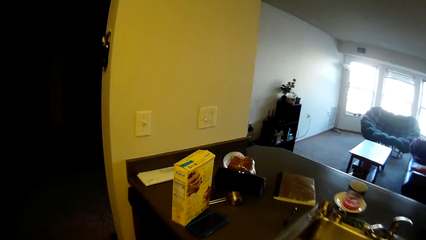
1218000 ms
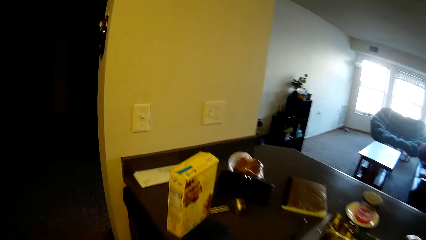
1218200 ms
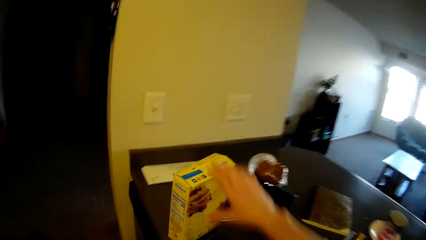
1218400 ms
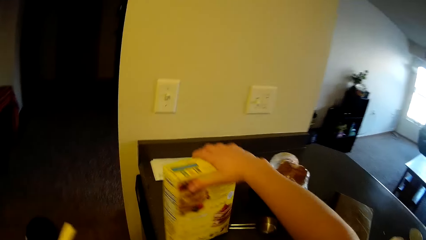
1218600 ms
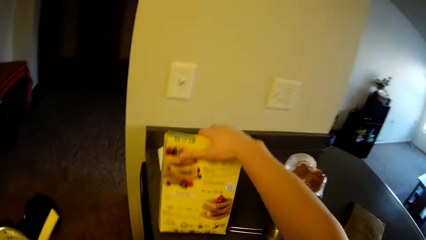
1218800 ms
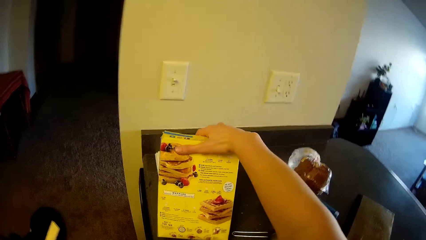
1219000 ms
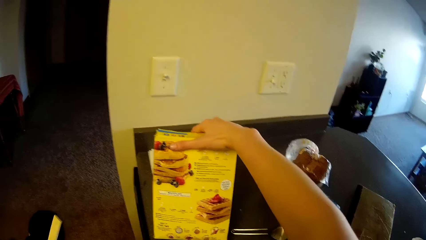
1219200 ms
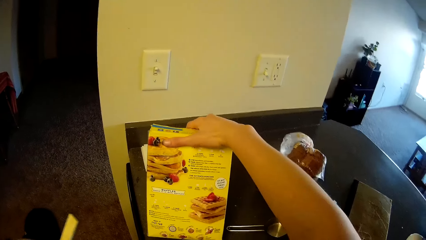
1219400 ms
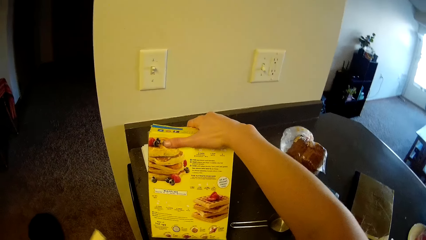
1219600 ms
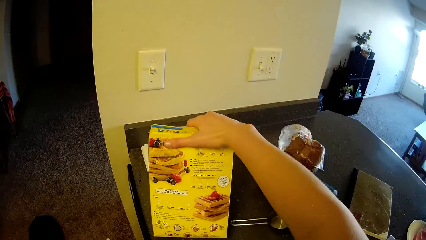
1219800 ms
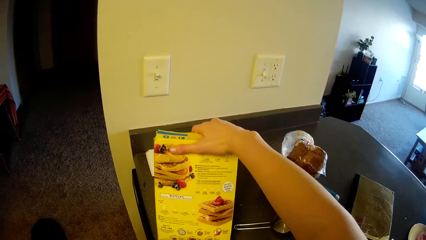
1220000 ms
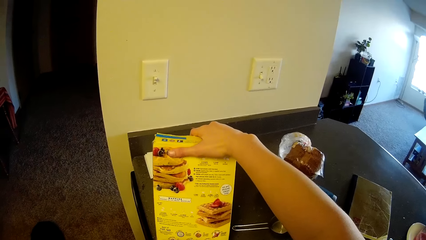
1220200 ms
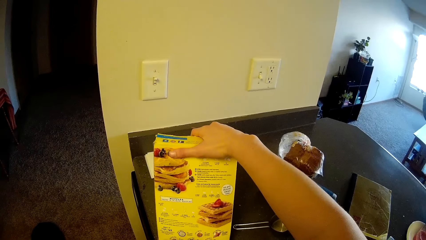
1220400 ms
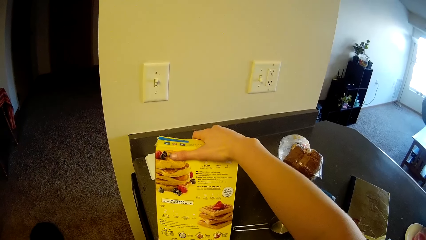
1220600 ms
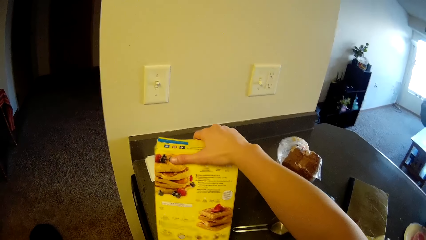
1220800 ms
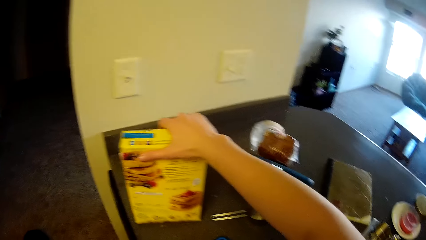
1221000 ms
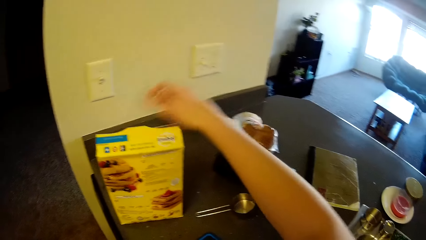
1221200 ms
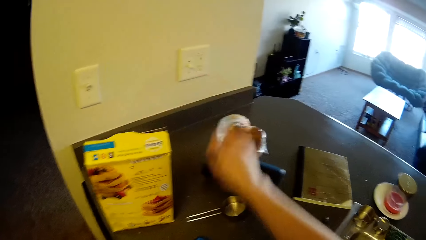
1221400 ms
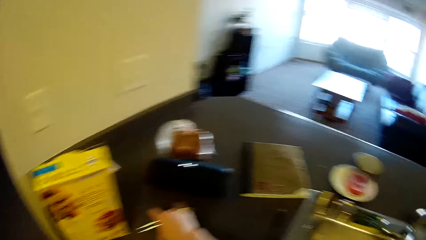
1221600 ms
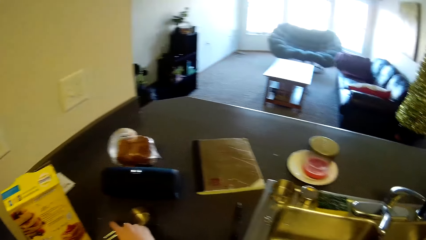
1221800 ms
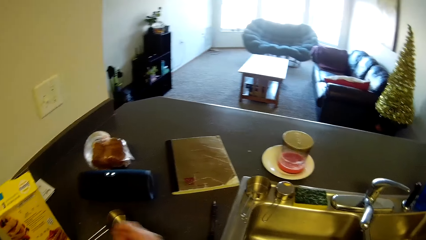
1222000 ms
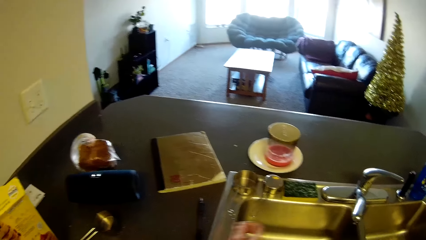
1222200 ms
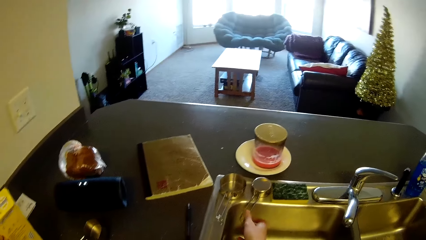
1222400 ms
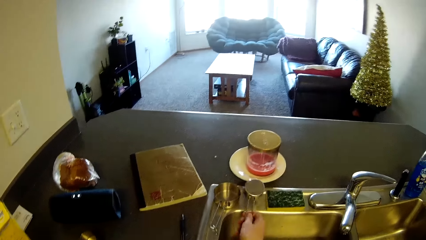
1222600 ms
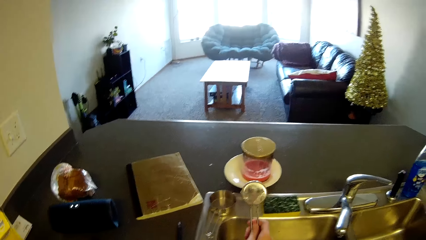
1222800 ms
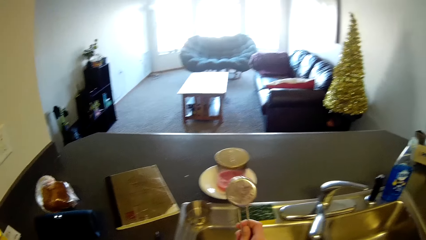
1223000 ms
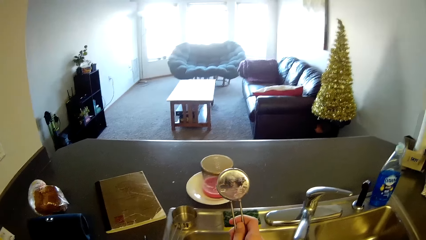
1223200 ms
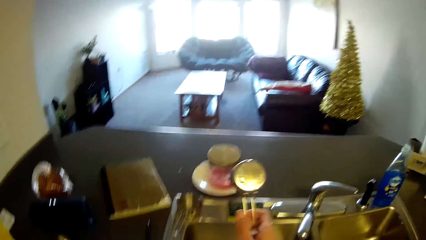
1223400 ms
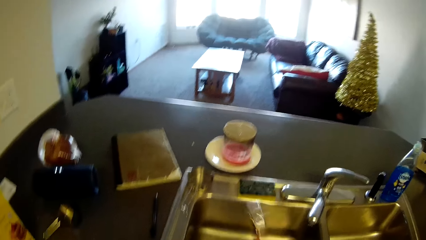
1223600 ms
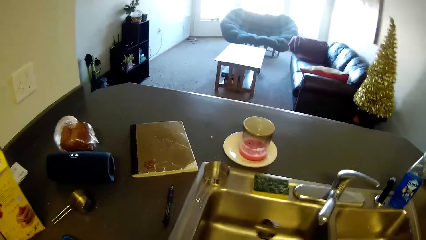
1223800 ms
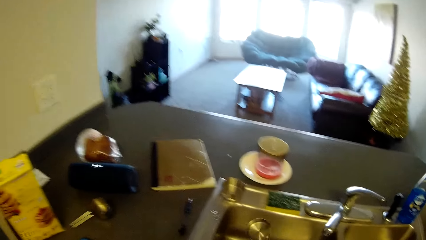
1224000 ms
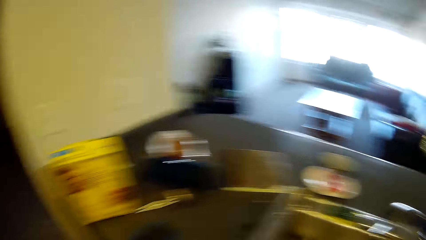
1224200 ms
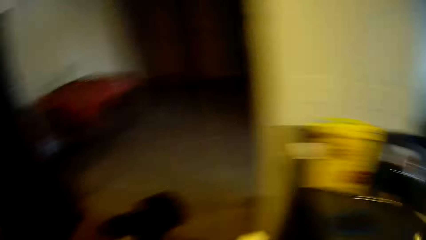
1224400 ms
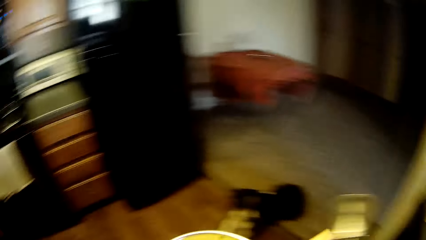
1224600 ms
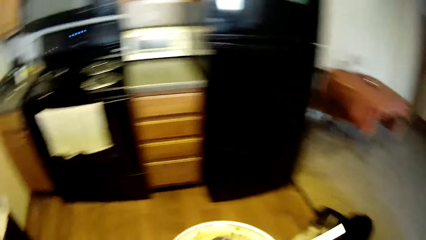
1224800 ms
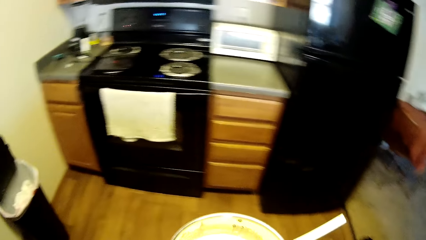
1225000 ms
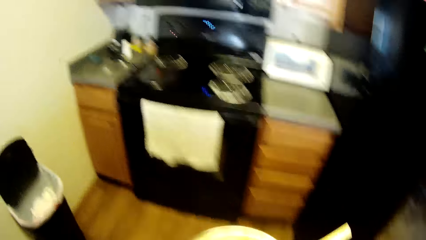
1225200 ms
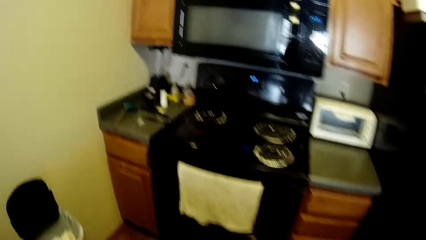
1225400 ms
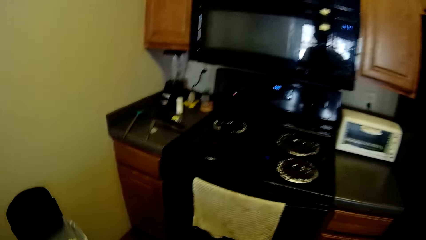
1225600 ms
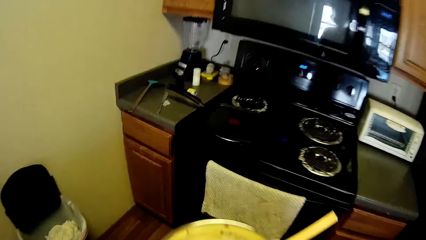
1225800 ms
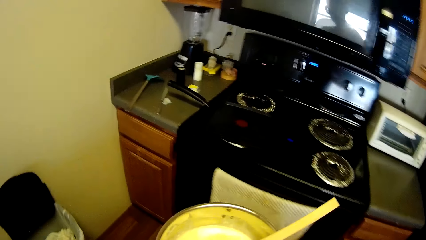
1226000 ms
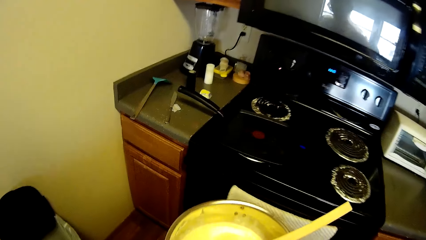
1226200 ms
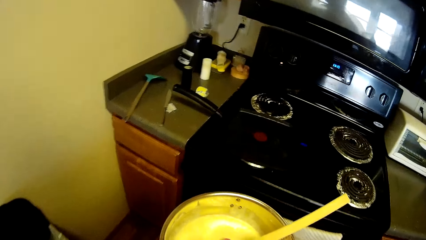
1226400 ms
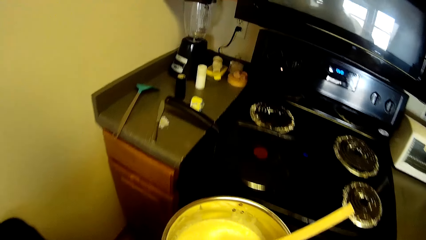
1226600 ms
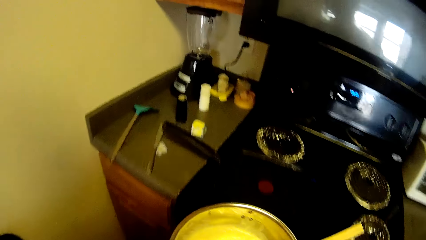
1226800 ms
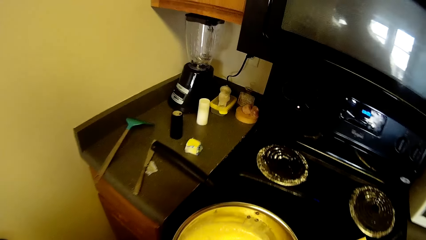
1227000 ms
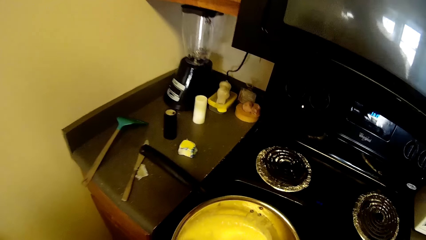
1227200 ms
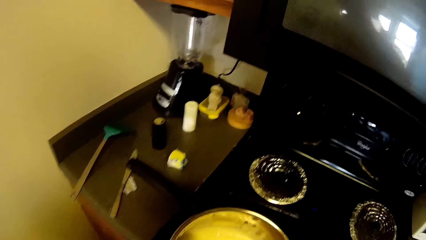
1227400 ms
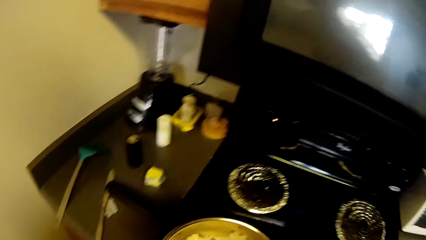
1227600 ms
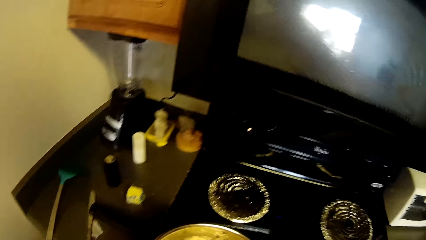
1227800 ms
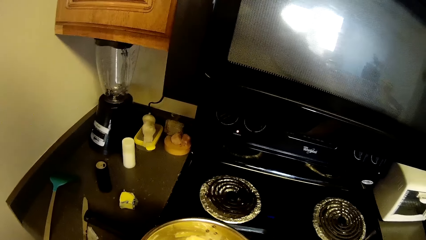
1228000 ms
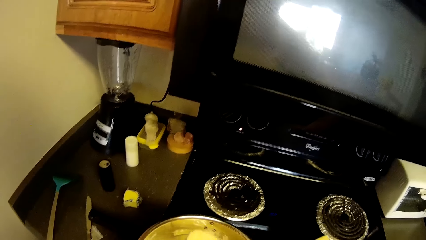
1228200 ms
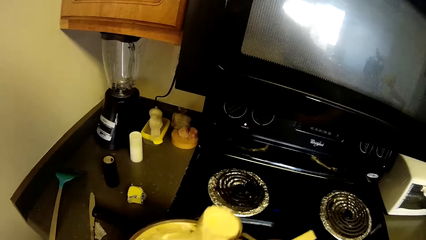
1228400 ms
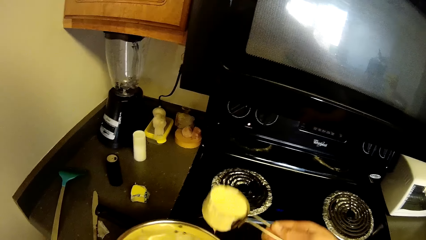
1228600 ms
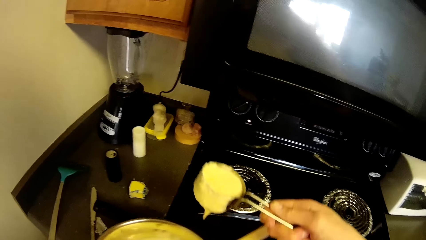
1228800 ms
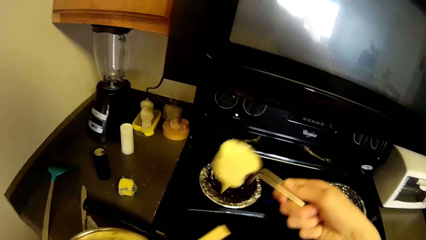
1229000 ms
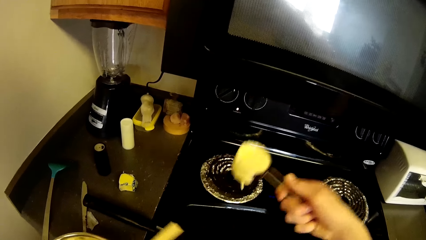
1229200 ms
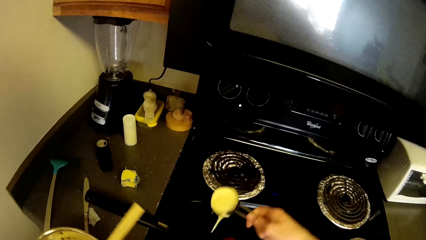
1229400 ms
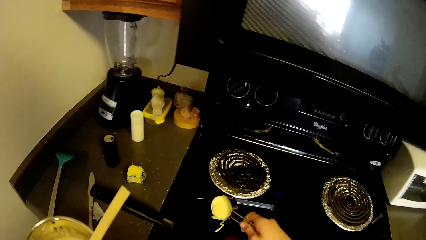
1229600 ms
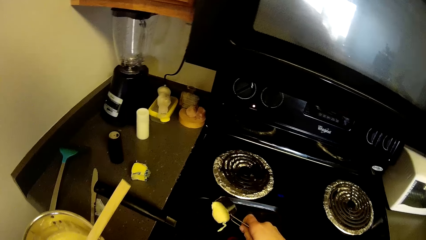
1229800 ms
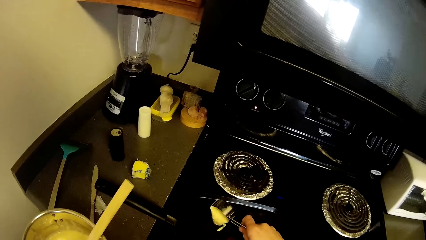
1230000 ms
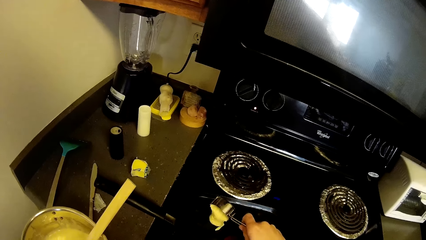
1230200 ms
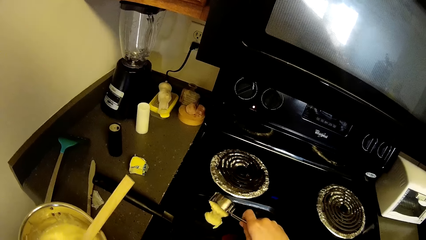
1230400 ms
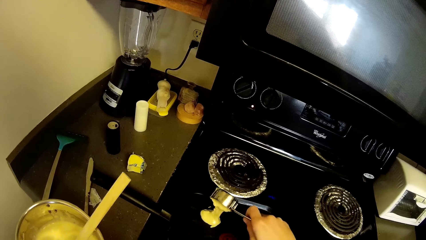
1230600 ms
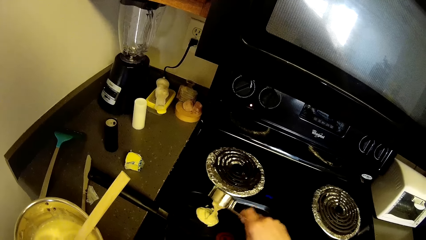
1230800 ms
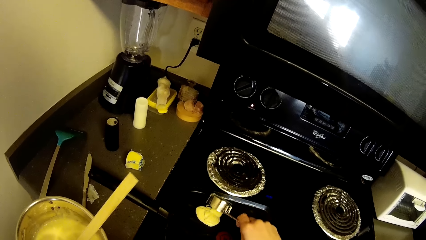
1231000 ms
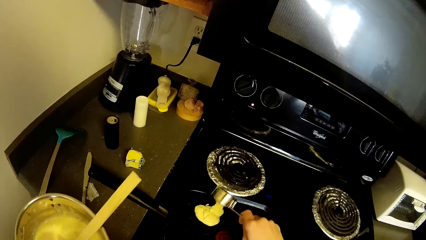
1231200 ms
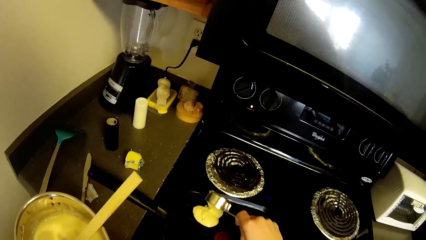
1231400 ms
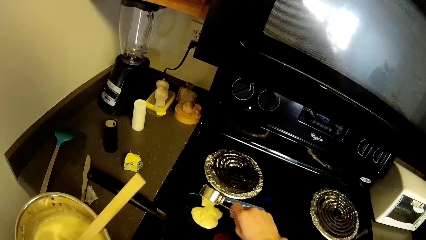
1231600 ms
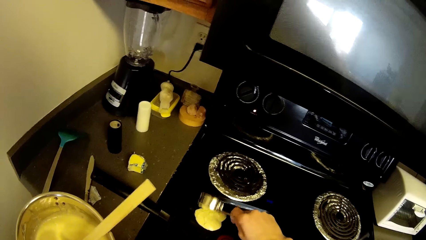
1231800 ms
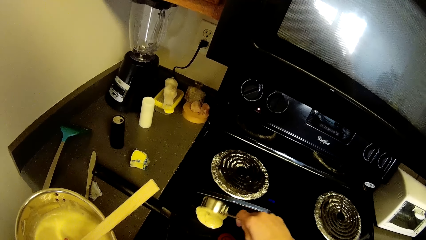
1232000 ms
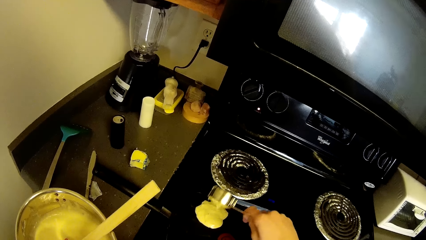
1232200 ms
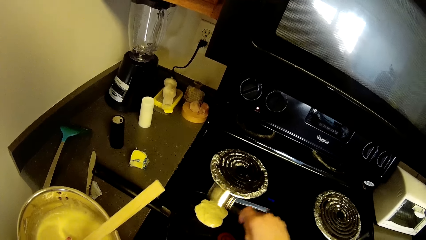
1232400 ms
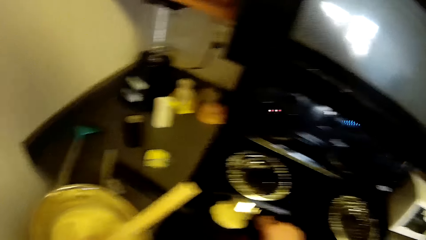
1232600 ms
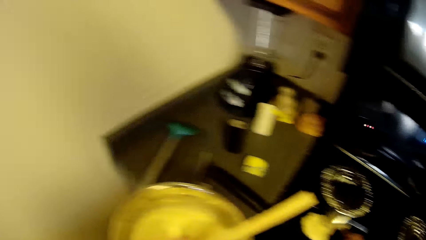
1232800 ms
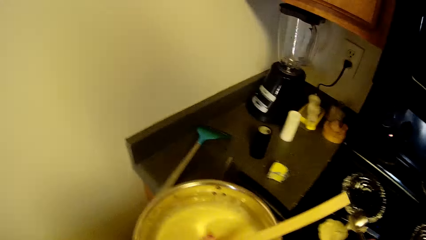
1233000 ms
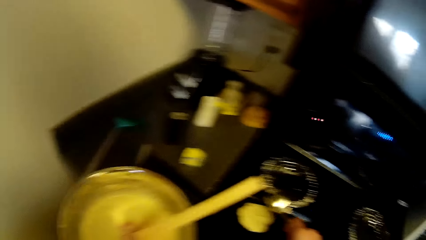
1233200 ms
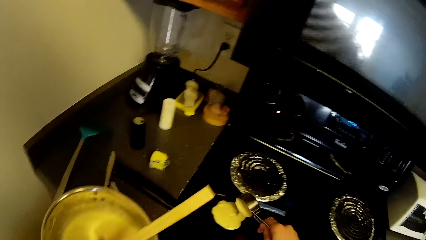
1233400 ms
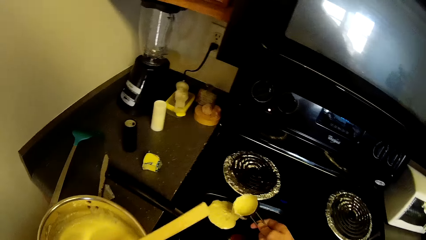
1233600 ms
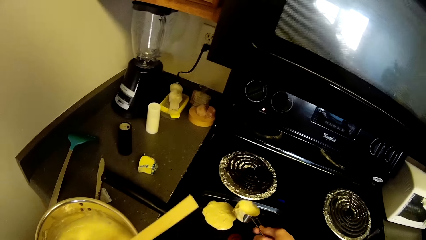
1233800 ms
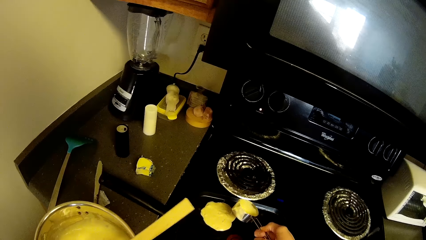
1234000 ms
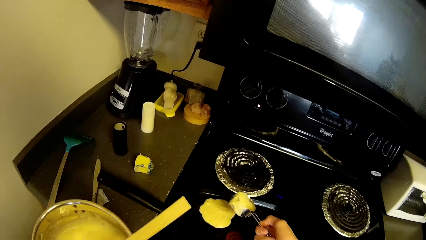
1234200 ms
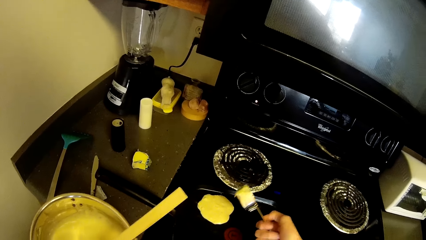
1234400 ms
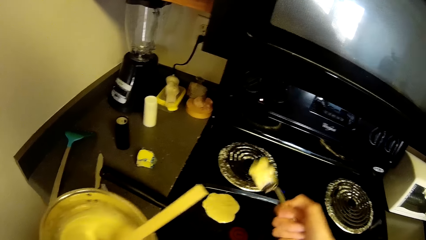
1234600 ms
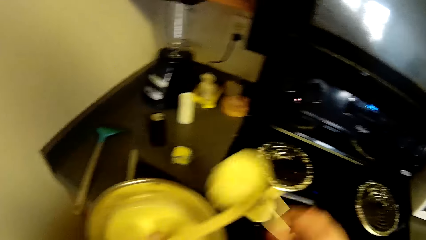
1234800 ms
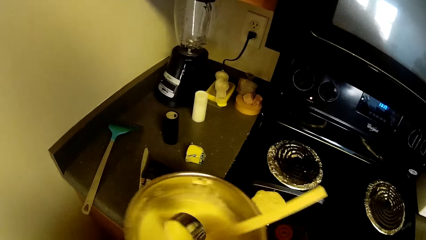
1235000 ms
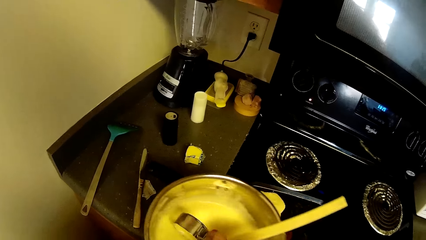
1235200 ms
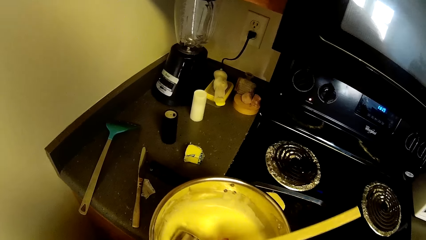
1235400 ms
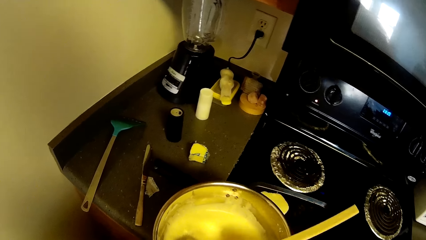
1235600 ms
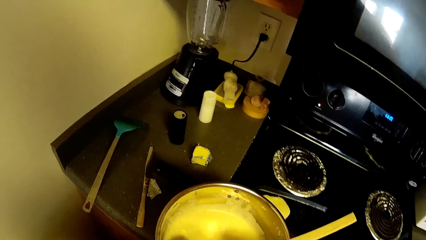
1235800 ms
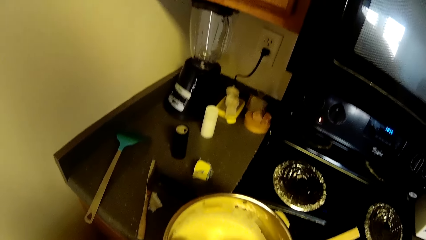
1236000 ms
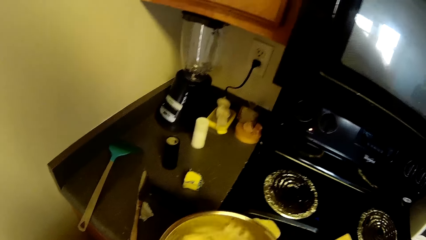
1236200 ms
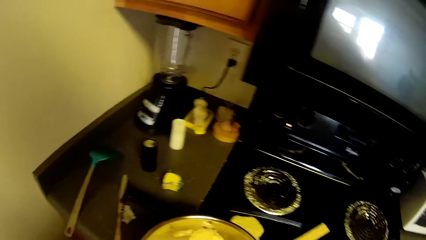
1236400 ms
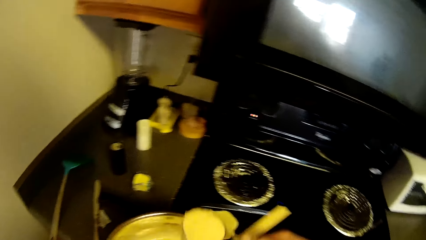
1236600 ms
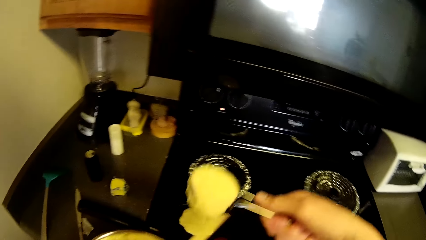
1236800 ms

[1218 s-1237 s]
The camera wearer touches something. They hold a carton of pancake on the slab. They touch the spoon. They pick up a stainless measuring cup from the top of the sink. They walk towards the crepe pan on the gas cooker. They dip the stainless measuring cup into the stainless bowl. They take pancake mix from the stainless bowl with the stainless measuring cup. They pour the pancake mix into the crepe pan. They take pancake mix from the stainless bowl with the stainless measuring cup again.
